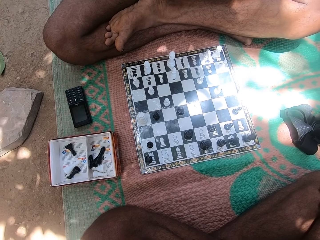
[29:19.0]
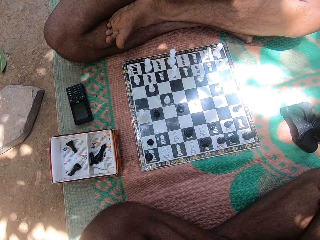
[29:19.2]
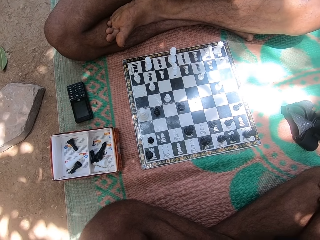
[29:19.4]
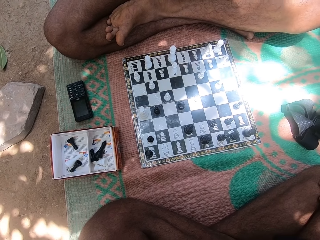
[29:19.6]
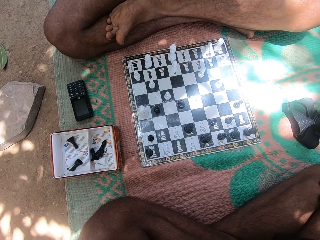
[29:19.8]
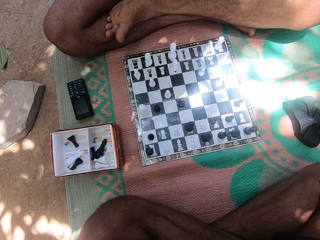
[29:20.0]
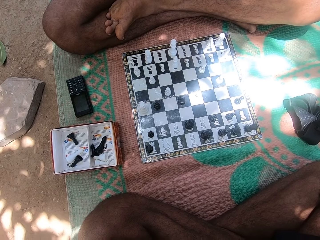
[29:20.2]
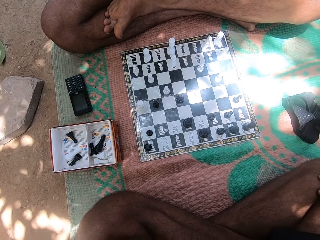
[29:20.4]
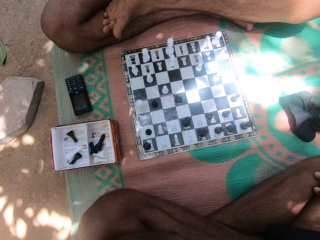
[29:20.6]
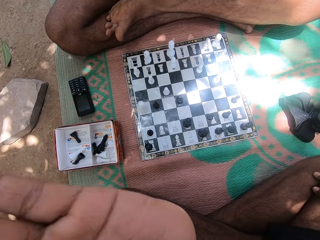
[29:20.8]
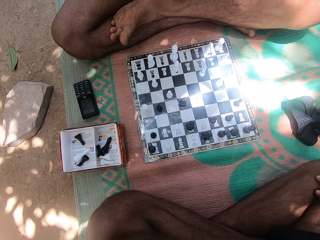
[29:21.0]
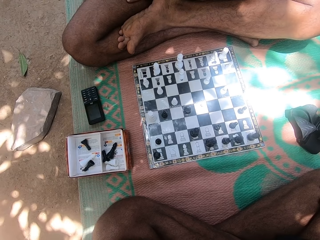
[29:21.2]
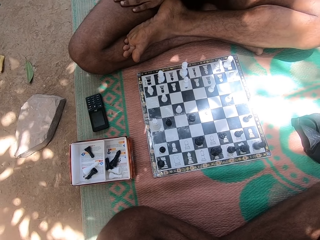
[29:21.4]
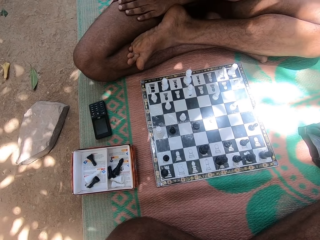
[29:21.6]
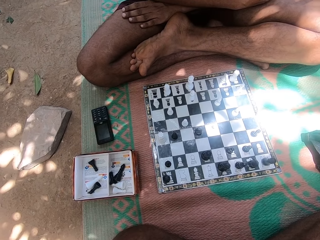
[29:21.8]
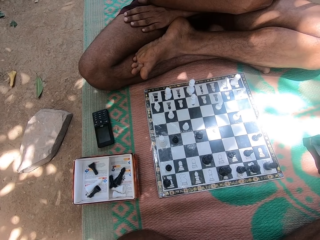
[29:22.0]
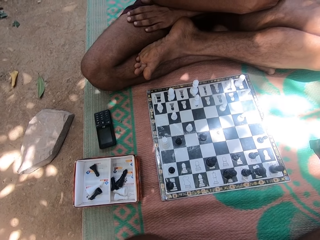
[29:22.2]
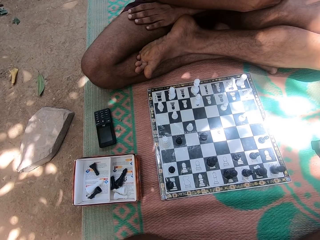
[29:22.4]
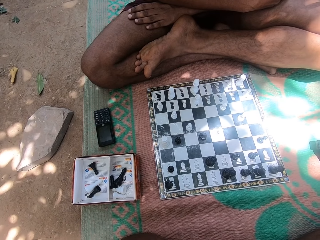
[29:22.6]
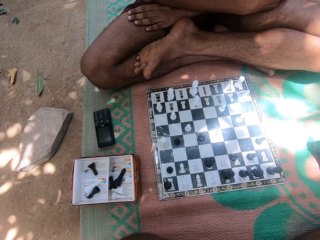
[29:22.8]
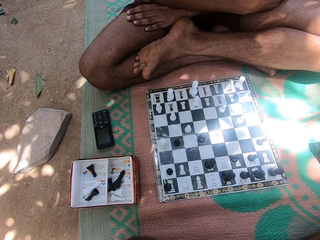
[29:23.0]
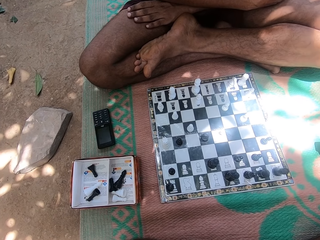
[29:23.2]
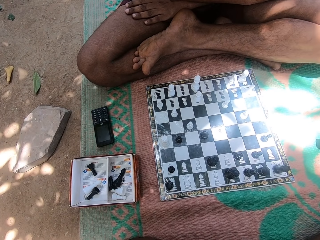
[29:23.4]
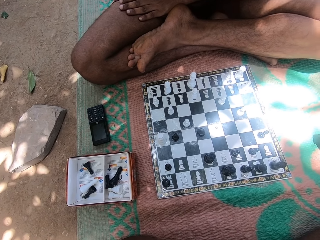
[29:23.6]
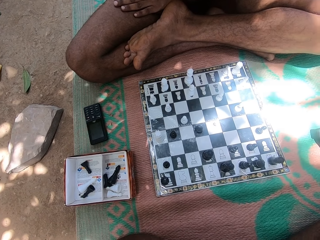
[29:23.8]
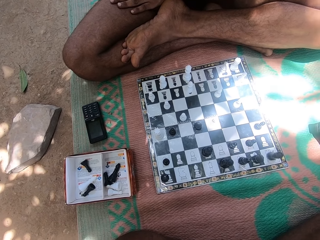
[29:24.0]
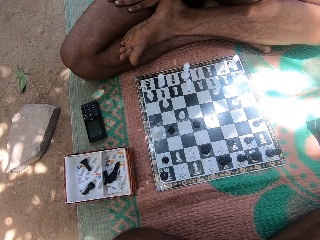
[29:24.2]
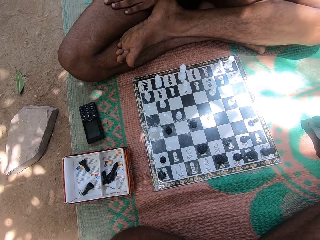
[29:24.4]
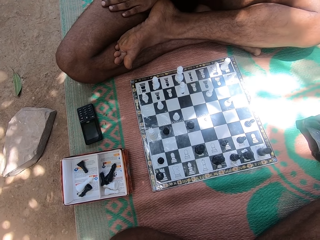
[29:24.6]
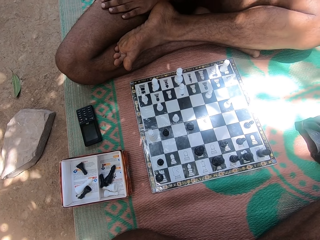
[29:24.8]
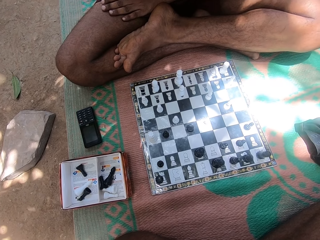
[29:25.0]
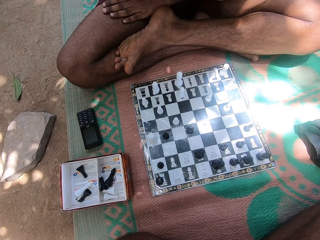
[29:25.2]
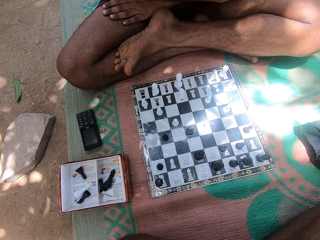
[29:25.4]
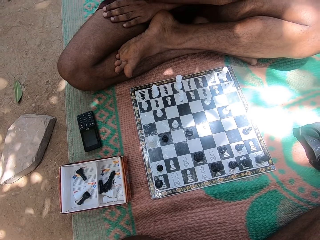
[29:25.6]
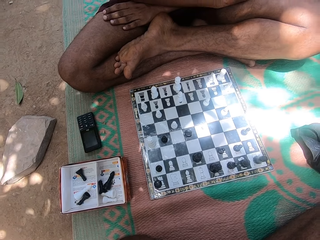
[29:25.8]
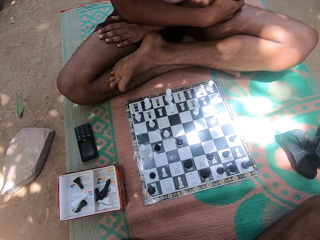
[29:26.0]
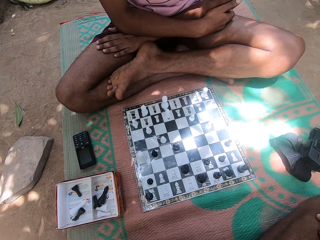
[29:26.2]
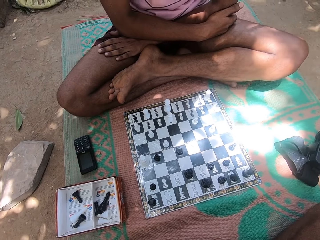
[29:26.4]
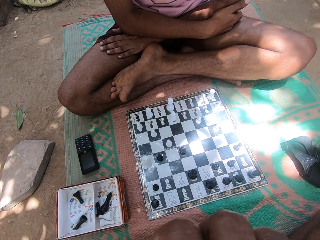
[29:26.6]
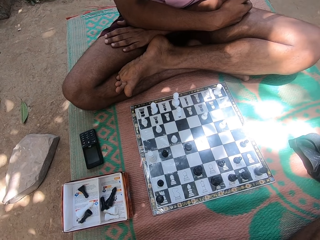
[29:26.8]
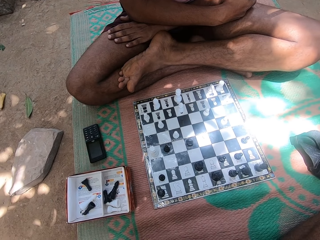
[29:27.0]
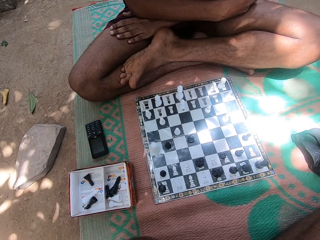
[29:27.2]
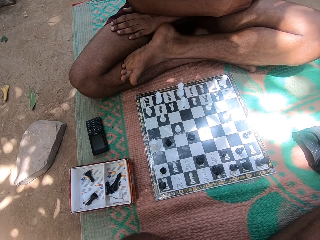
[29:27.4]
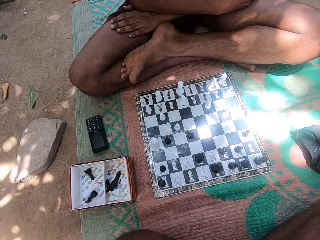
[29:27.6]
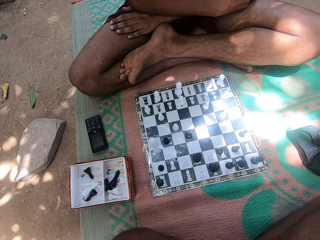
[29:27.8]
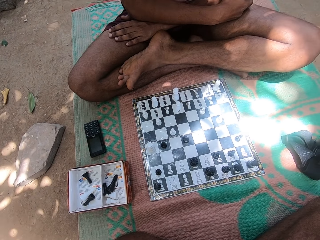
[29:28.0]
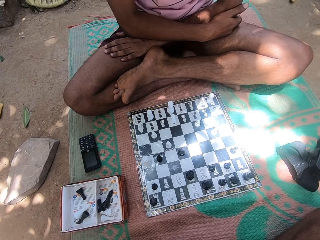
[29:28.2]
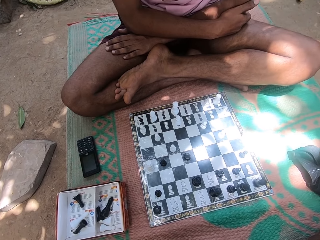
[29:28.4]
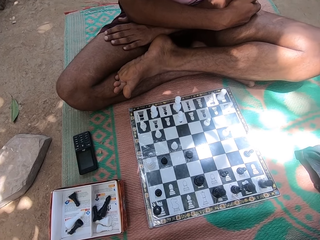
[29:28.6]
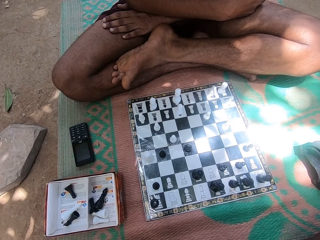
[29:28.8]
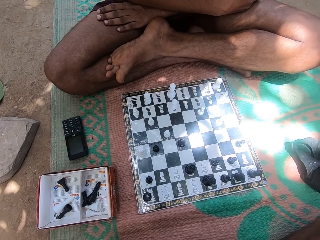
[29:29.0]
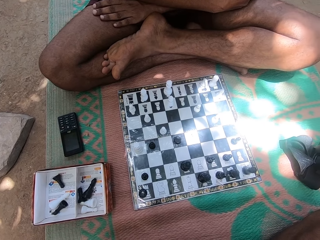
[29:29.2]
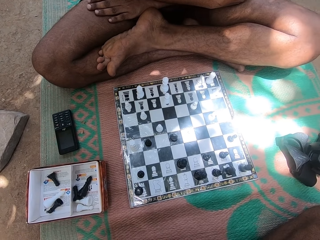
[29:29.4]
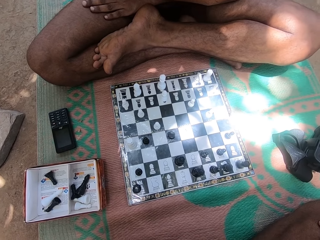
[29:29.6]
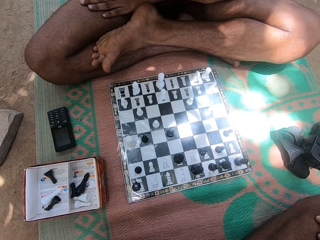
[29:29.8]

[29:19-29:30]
The camera wearer stares at the chess board. A person stares at the chess board.

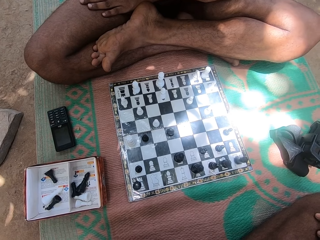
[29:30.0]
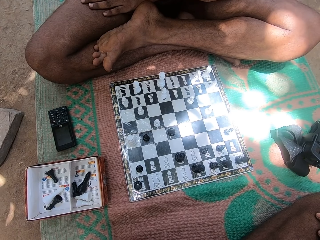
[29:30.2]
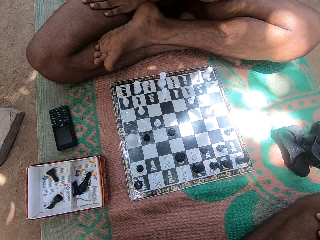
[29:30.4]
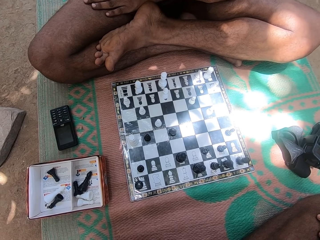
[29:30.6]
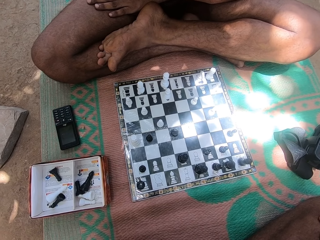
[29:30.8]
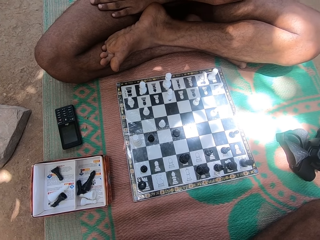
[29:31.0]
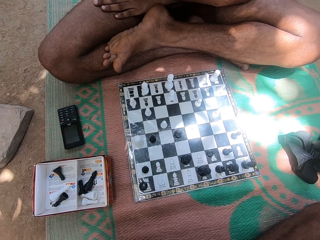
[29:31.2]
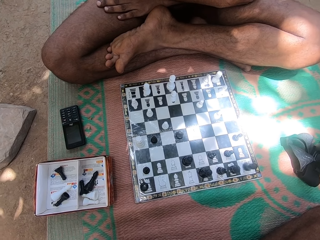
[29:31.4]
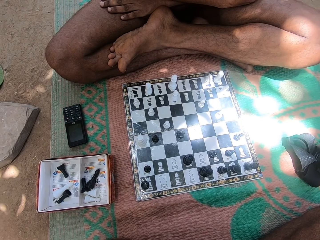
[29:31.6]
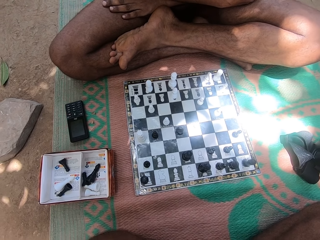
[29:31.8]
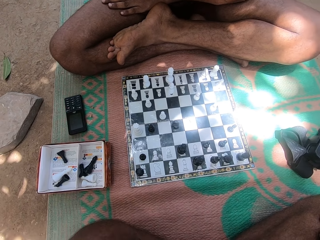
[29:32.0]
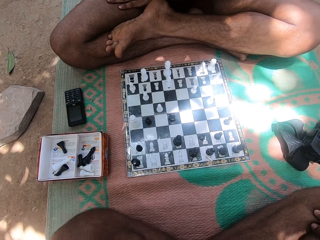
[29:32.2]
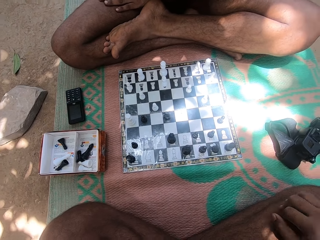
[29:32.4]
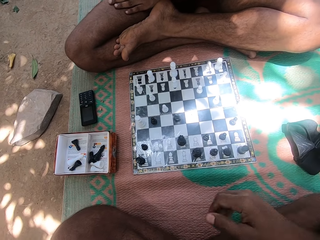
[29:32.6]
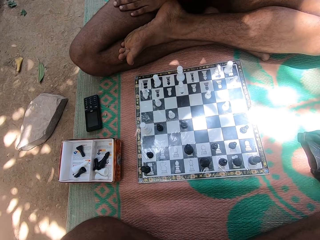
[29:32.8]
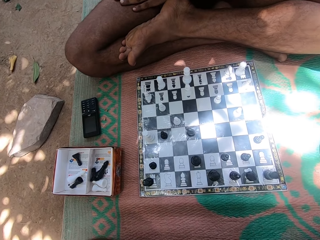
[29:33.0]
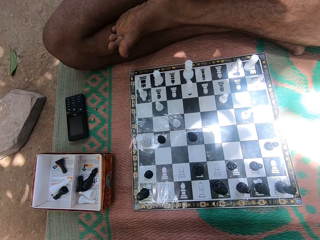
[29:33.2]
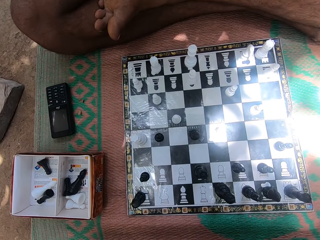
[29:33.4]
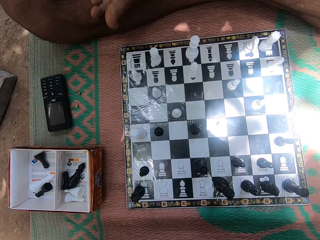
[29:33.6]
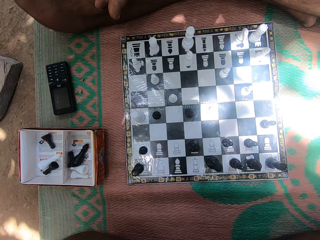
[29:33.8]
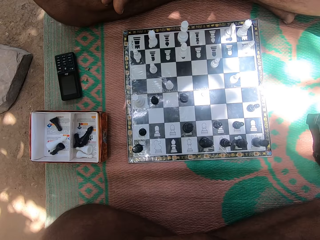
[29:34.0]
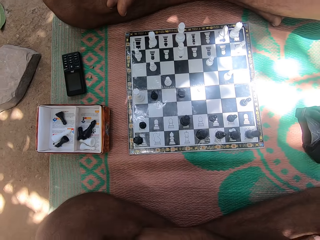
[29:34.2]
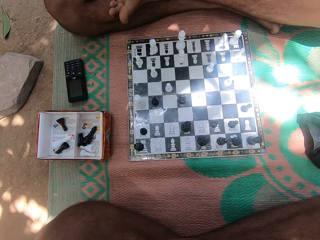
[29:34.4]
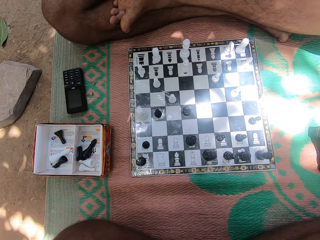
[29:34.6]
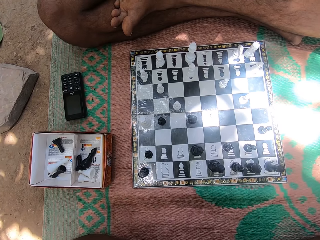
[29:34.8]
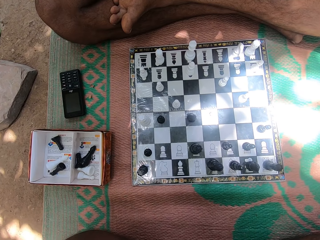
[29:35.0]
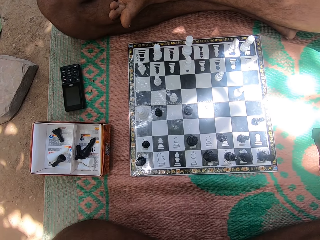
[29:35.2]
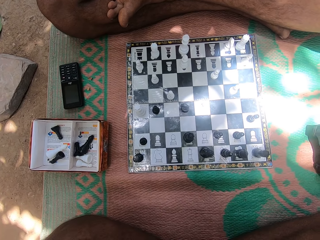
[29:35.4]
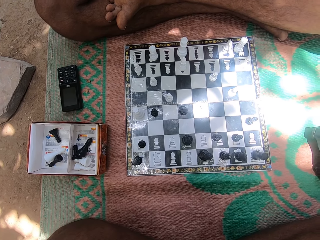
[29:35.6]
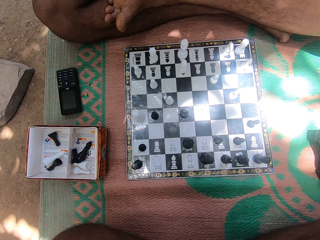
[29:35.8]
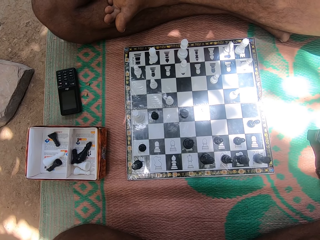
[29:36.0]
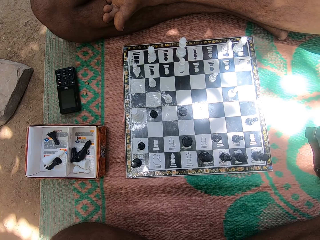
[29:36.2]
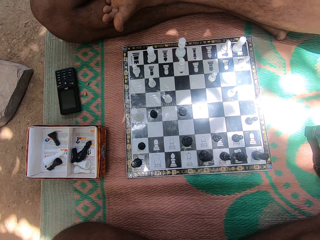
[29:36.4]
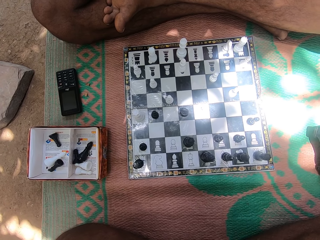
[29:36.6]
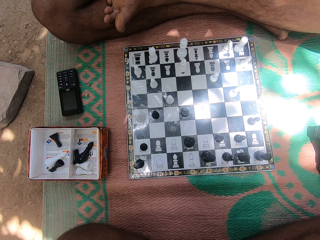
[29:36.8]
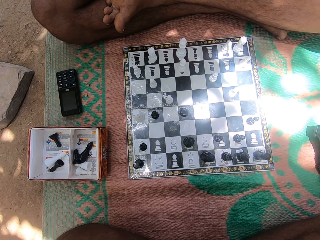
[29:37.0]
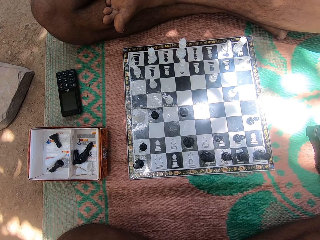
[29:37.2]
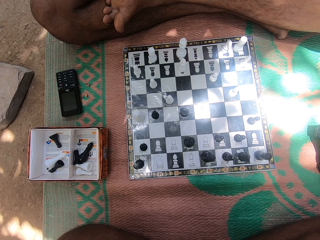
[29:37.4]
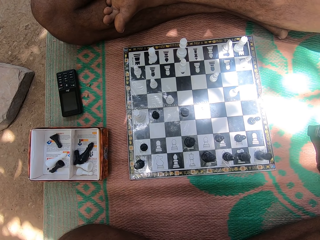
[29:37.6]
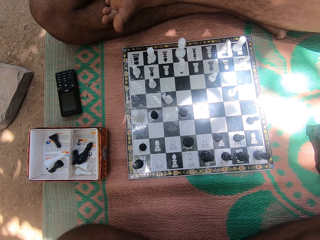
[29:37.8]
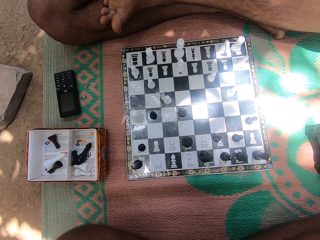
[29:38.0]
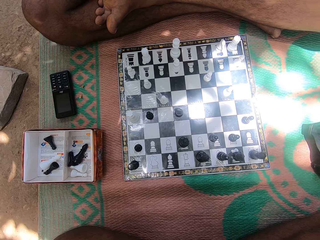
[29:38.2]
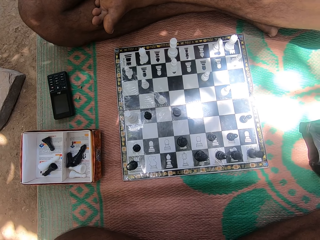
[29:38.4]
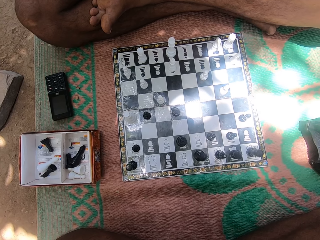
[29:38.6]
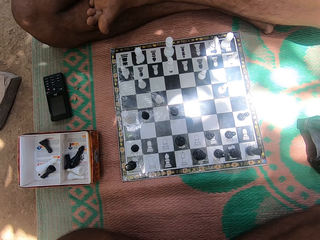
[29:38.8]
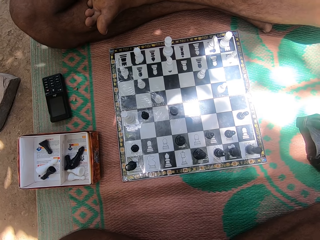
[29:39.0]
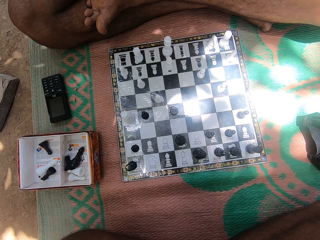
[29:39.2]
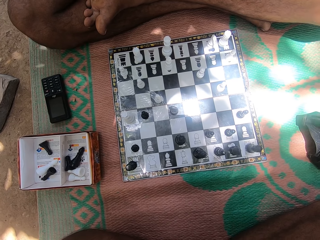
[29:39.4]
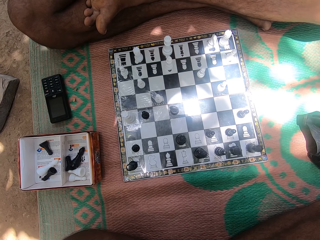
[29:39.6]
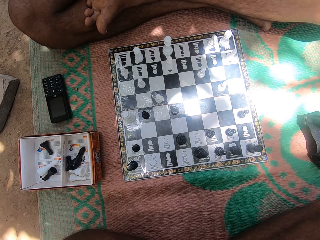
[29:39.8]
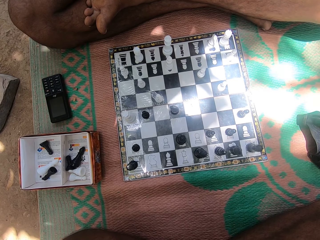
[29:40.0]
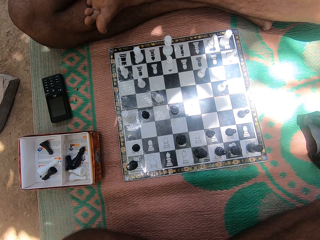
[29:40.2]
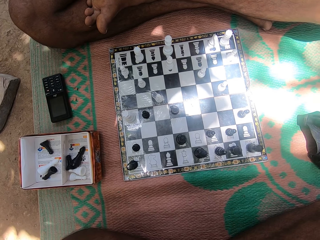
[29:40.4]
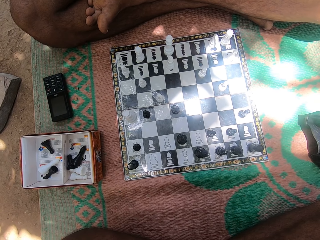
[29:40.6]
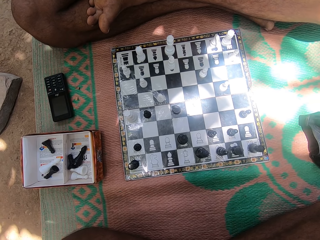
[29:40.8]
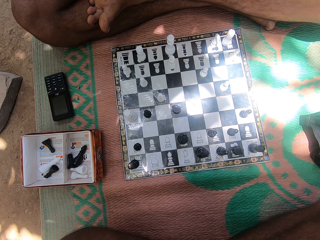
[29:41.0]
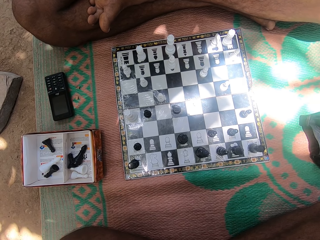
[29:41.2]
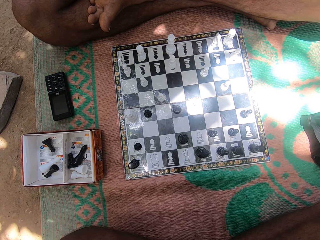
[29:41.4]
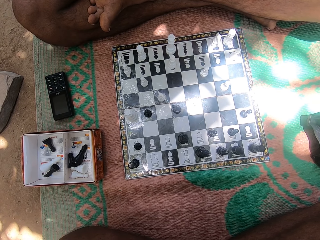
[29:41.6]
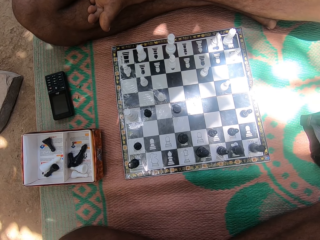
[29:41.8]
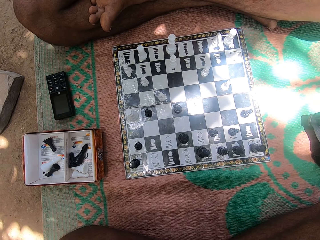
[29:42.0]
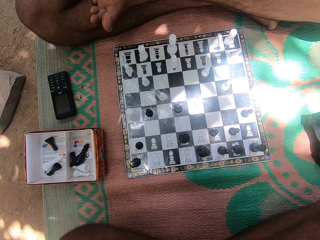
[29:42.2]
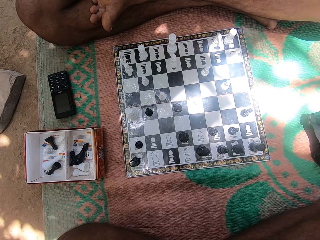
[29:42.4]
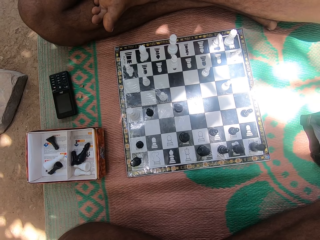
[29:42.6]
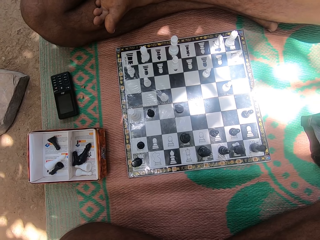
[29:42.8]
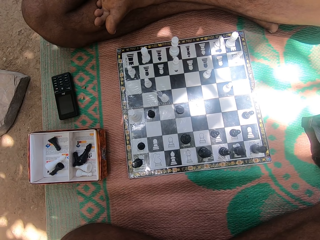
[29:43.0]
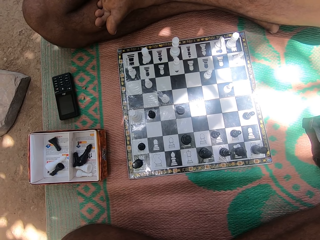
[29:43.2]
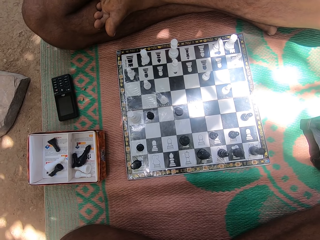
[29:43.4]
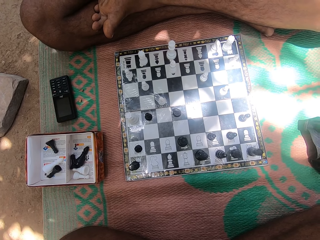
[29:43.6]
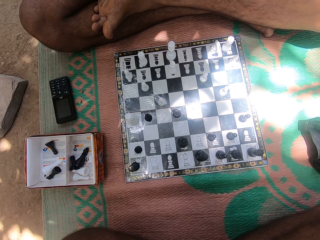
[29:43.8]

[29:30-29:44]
A man shakes his legs.
